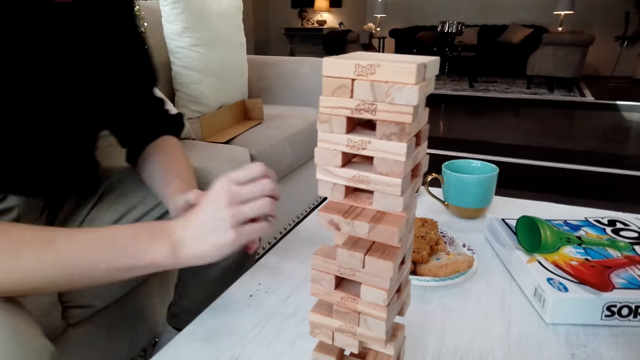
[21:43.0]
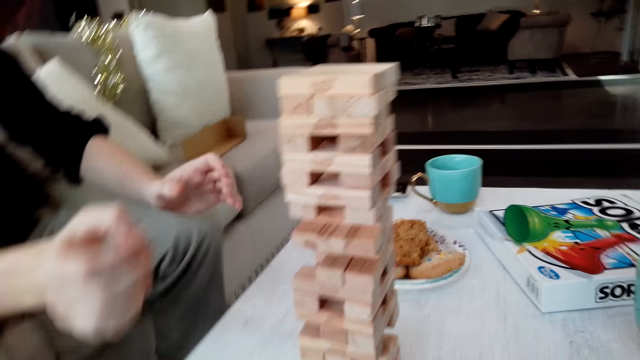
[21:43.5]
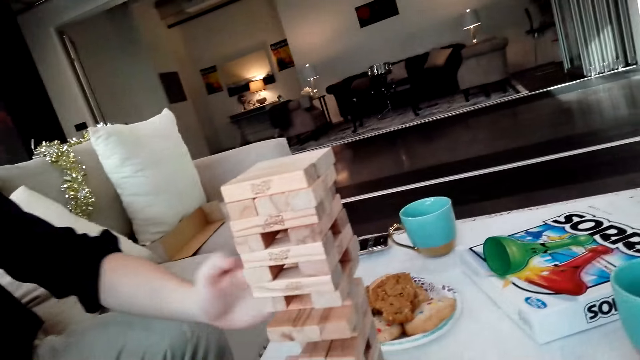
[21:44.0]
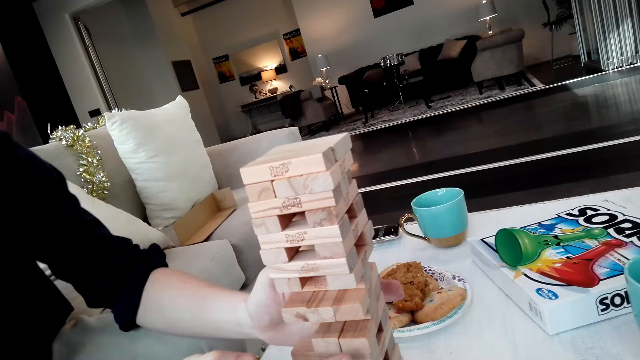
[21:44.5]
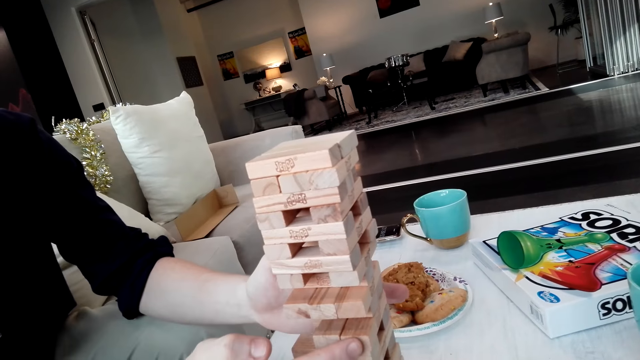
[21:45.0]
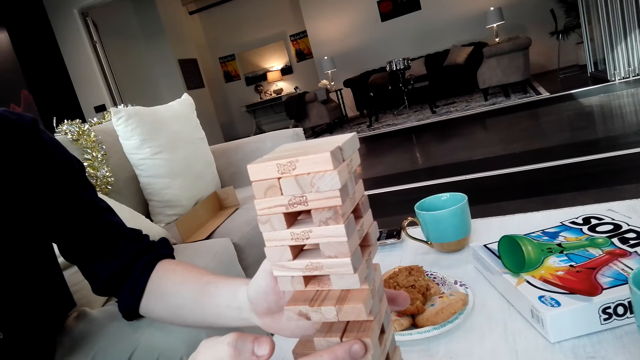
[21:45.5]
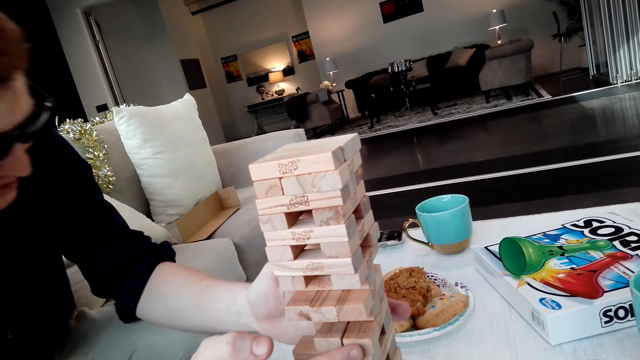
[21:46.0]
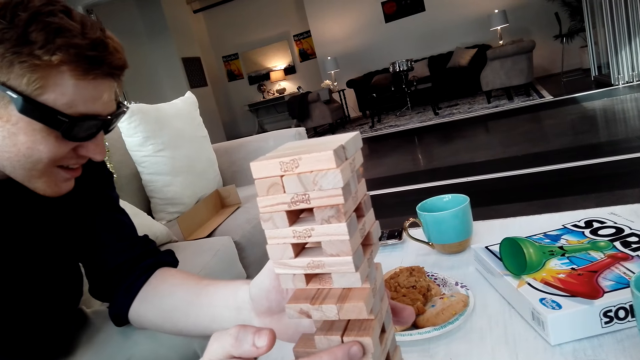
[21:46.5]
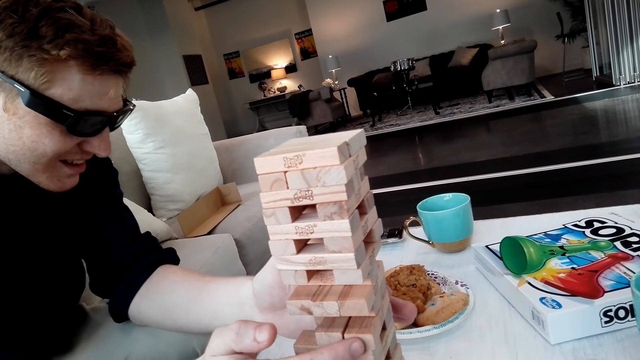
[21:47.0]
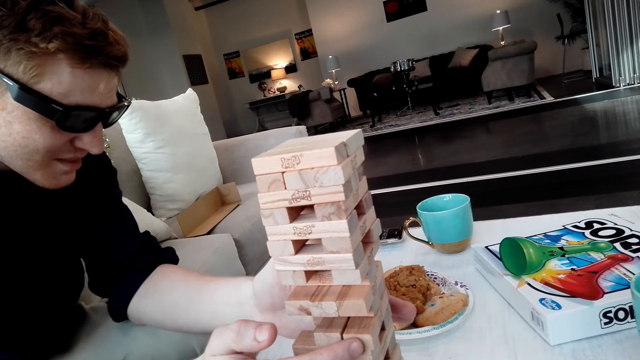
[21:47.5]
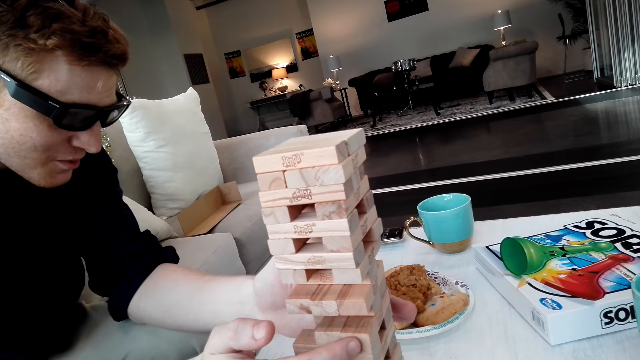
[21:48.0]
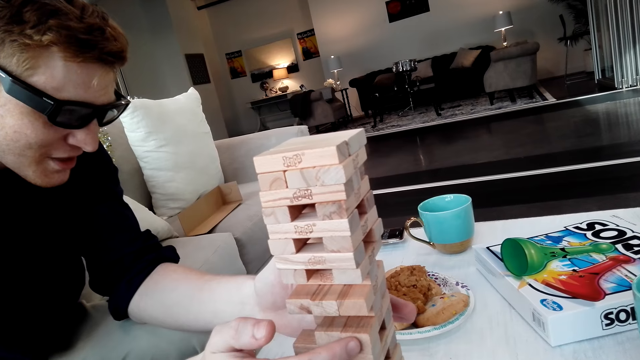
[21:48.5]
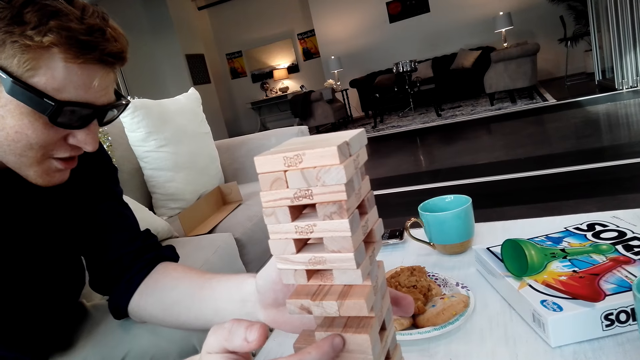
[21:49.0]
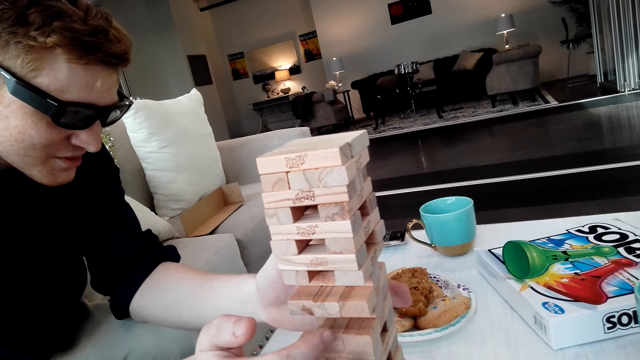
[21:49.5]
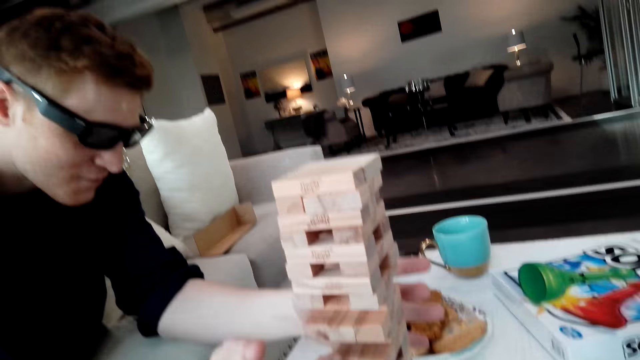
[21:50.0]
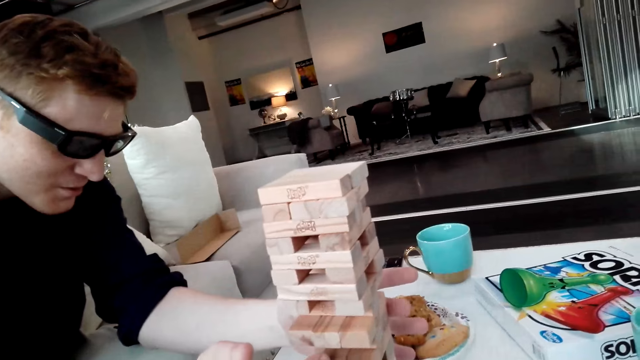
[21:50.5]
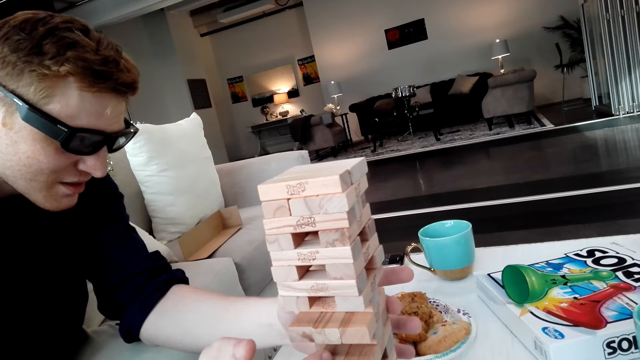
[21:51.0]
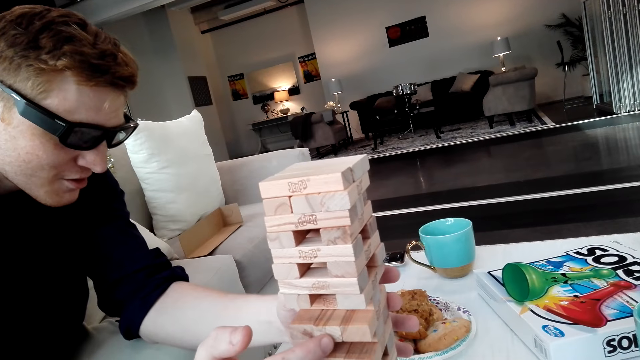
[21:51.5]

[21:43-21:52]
A person removes the block.

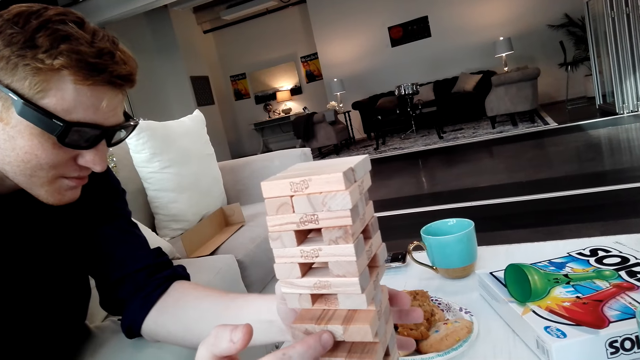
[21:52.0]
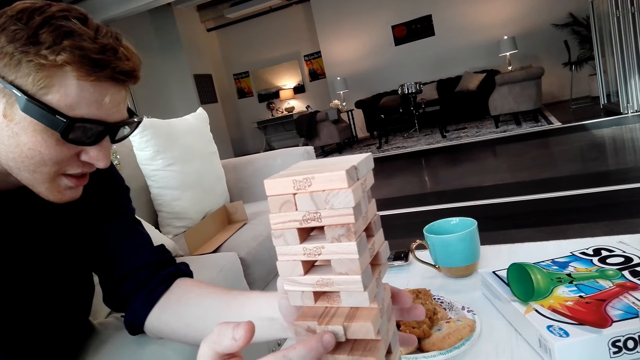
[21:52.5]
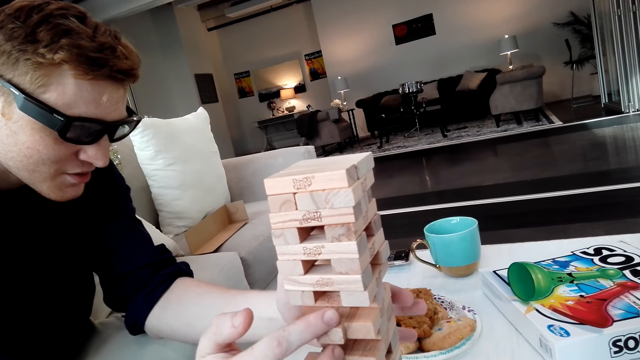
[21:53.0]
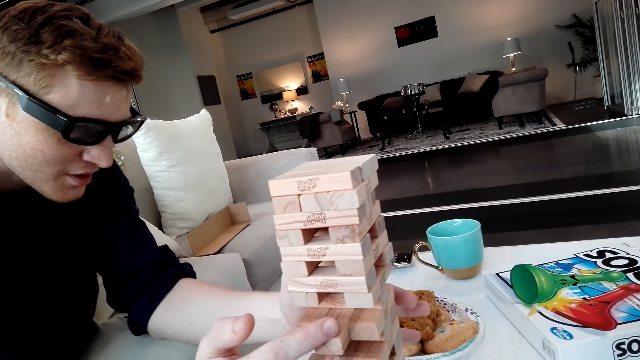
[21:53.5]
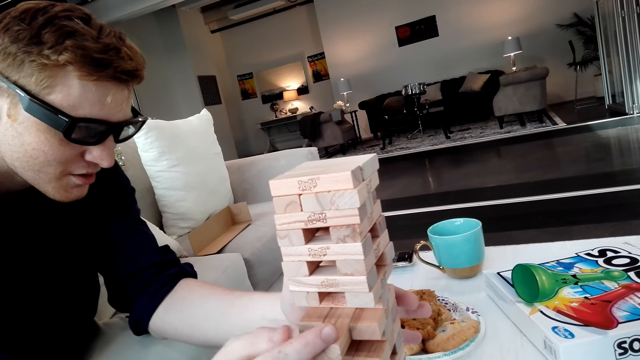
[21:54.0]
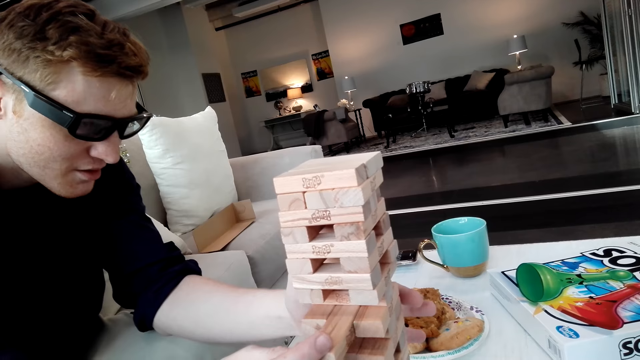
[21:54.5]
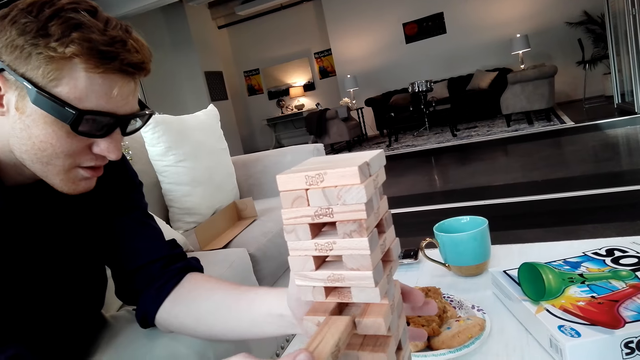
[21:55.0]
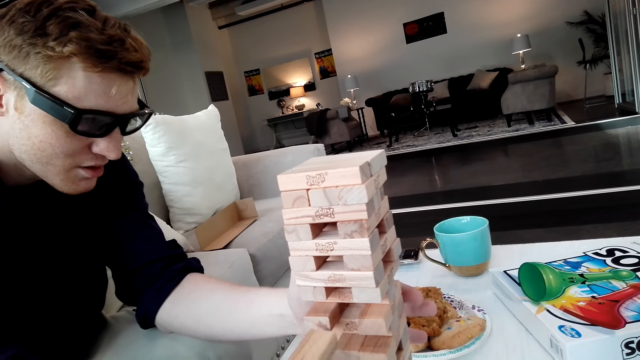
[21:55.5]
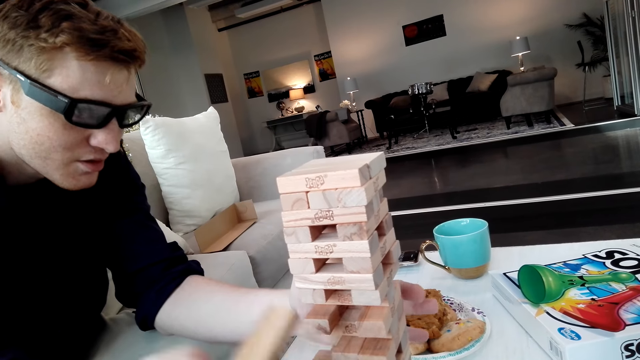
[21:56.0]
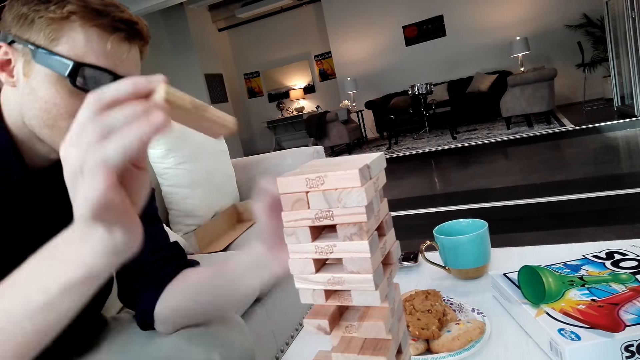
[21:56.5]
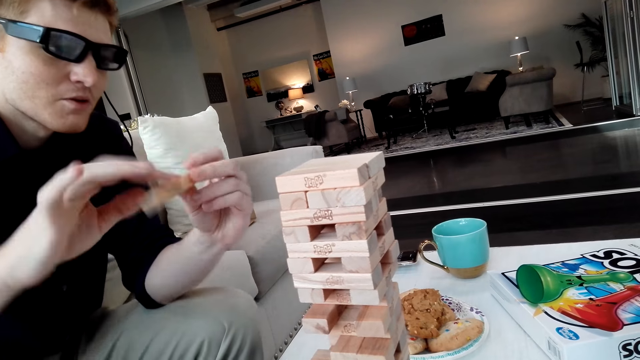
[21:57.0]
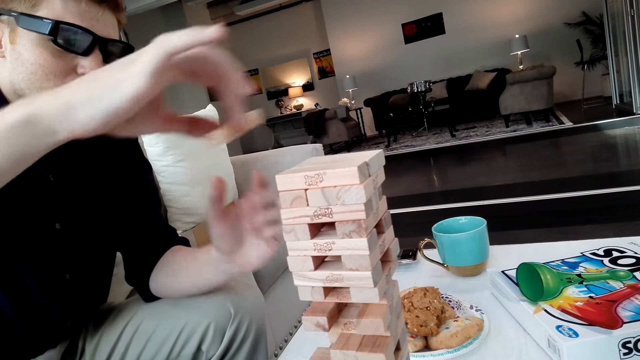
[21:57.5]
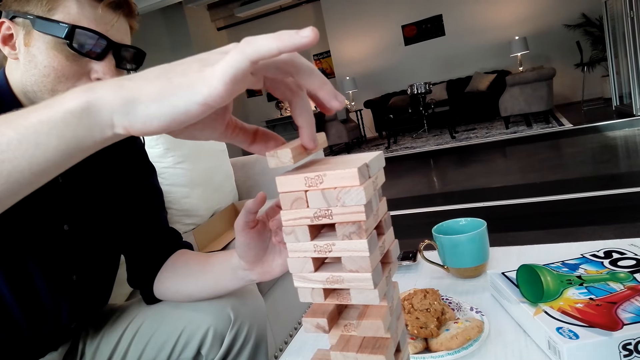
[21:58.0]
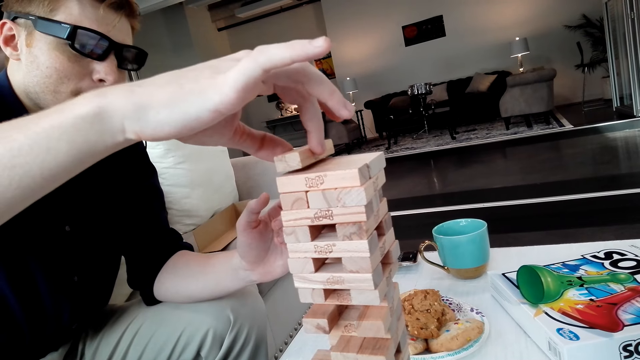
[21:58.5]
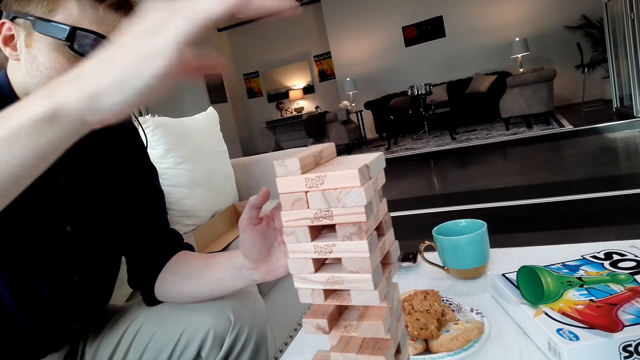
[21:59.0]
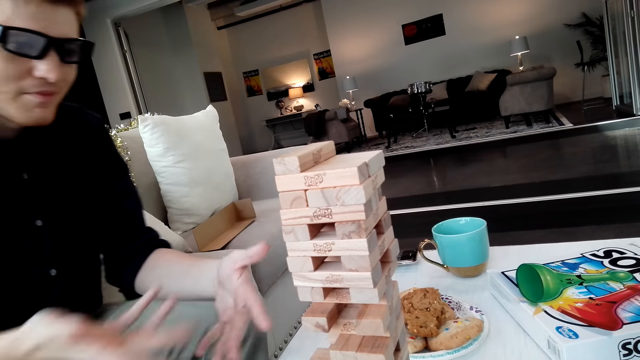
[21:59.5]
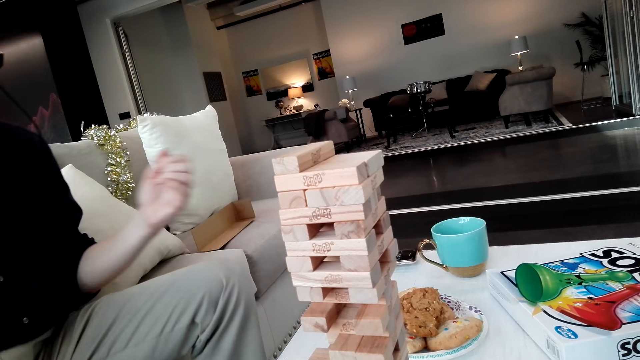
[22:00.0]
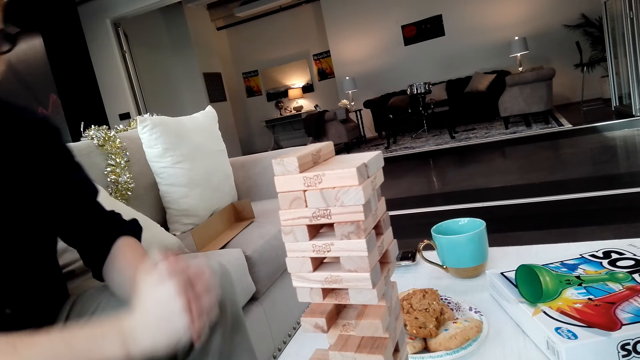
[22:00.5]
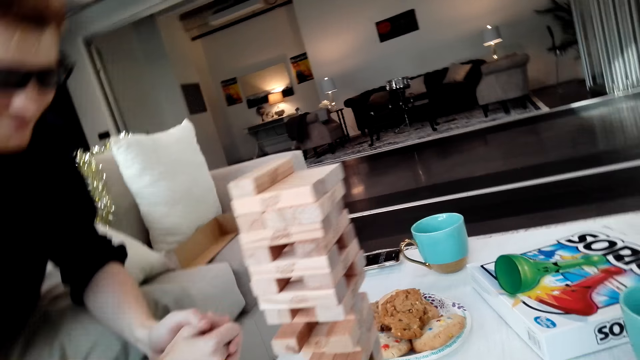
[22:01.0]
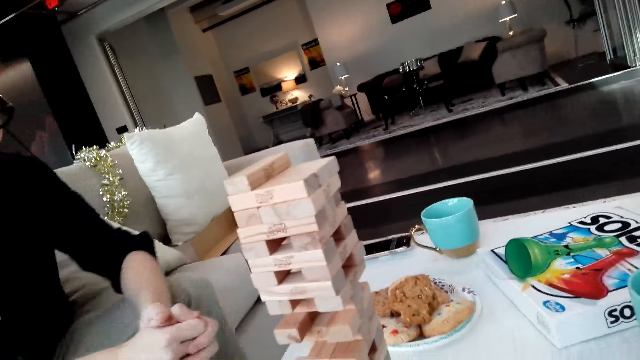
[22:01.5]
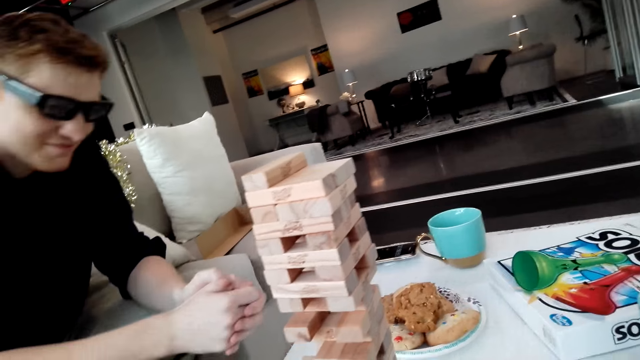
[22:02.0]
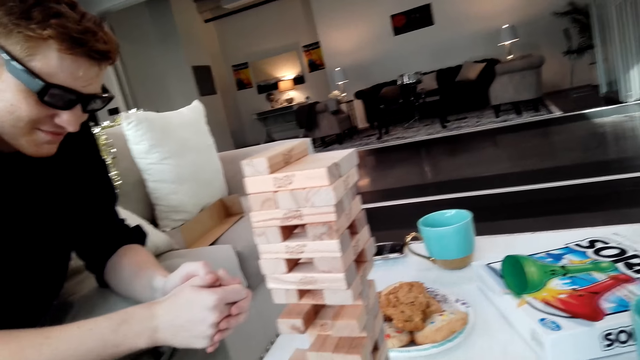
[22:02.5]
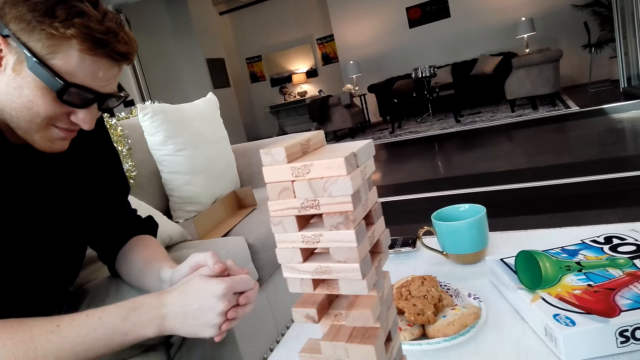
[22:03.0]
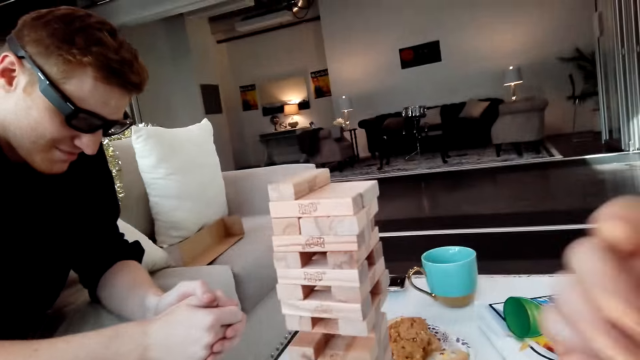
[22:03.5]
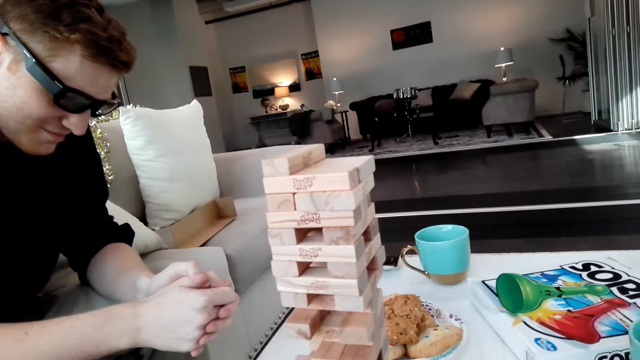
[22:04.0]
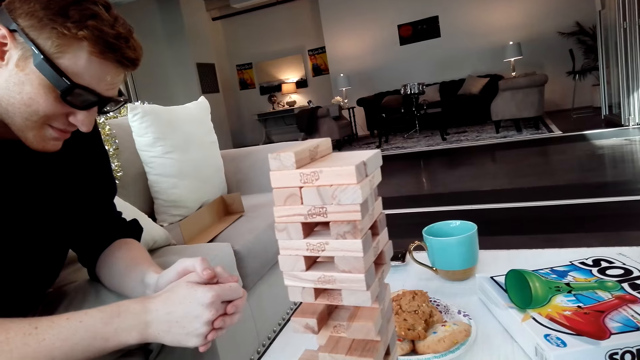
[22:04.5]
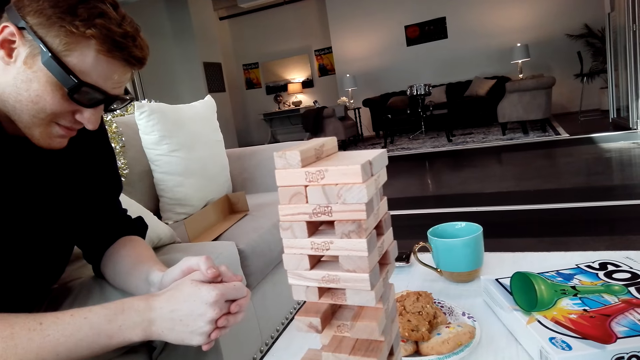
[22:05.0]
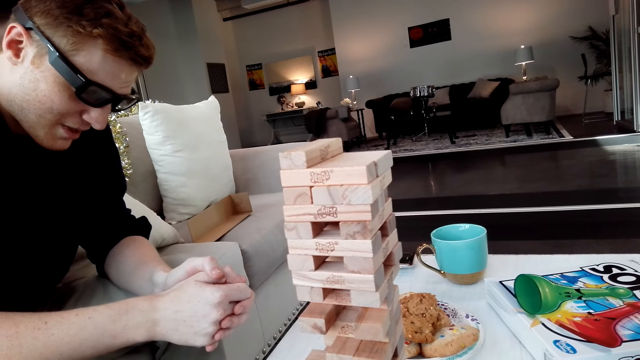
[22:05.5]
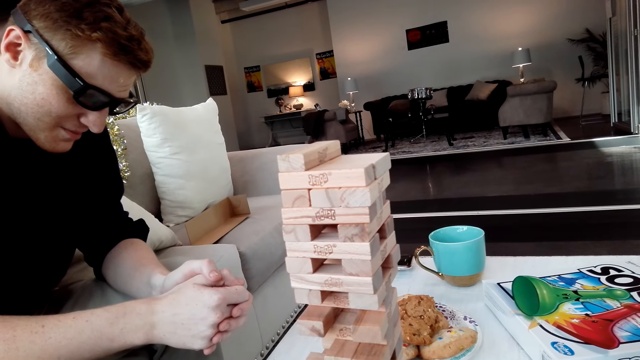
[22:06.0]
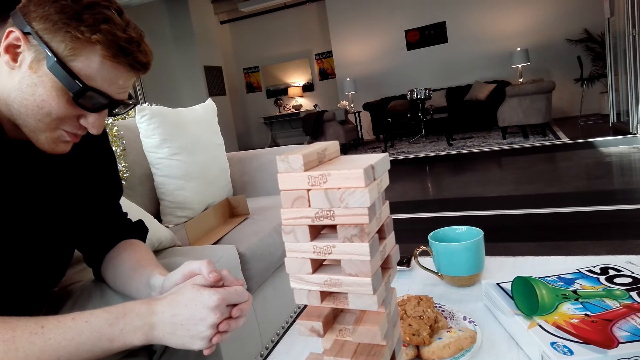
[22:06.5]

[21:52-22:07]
A man pulls a Jenga block. The man puts the Jenga block on a tower.
